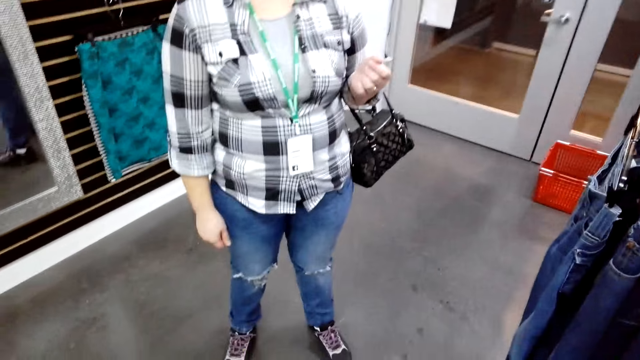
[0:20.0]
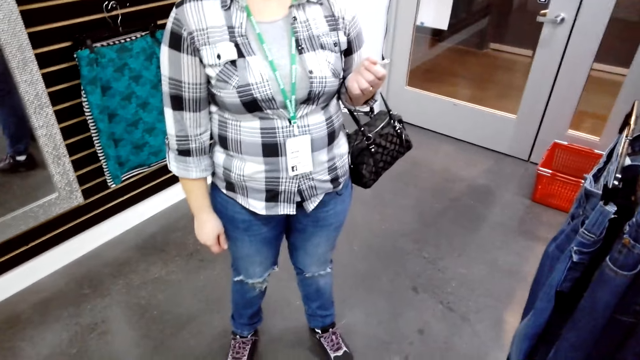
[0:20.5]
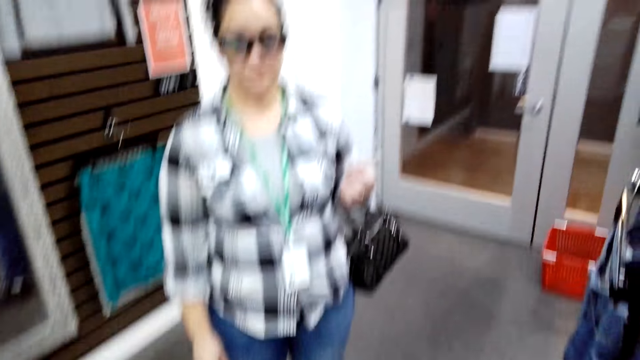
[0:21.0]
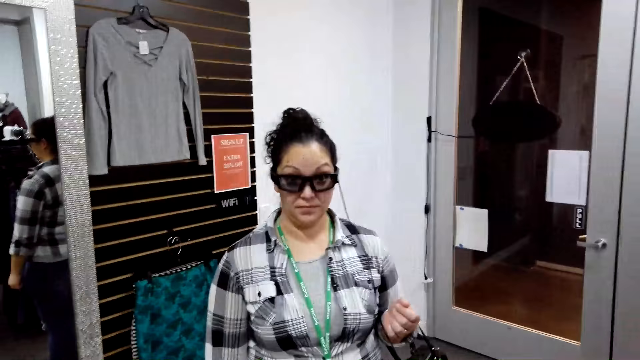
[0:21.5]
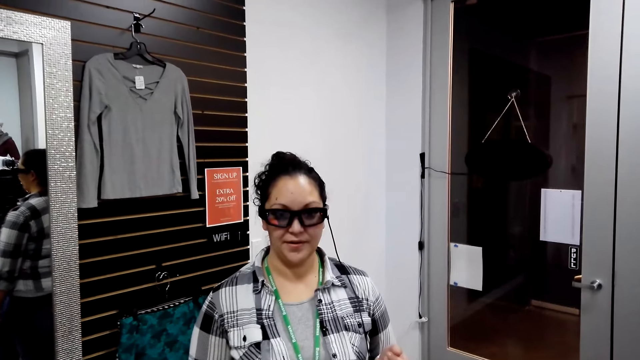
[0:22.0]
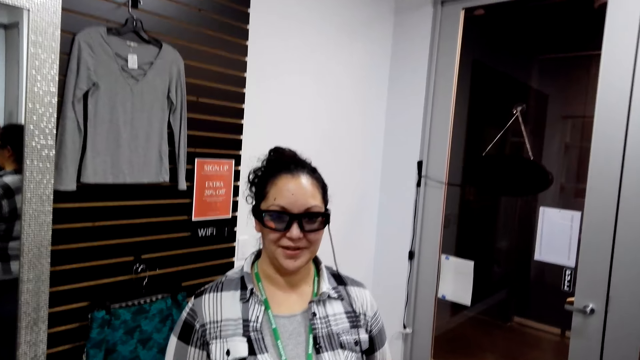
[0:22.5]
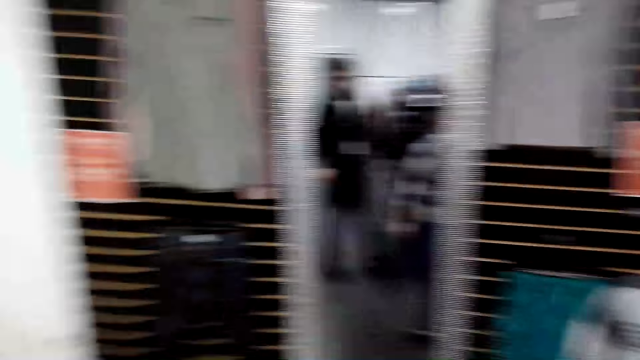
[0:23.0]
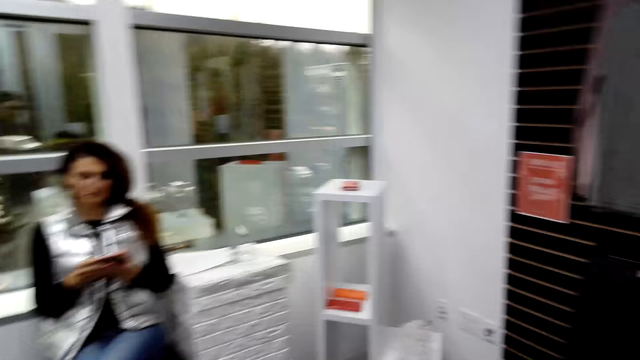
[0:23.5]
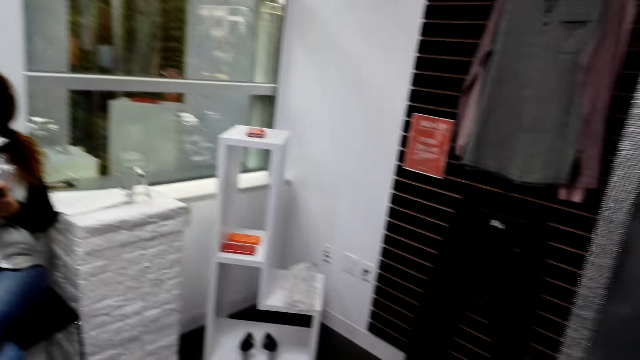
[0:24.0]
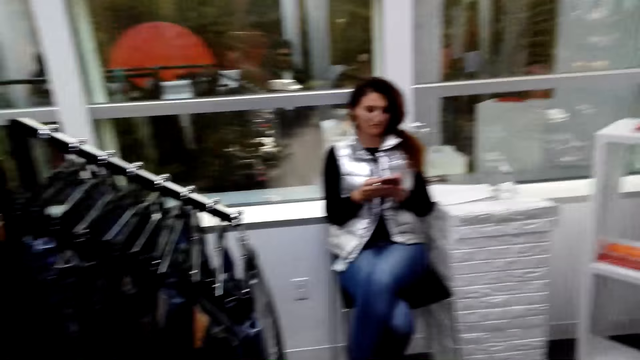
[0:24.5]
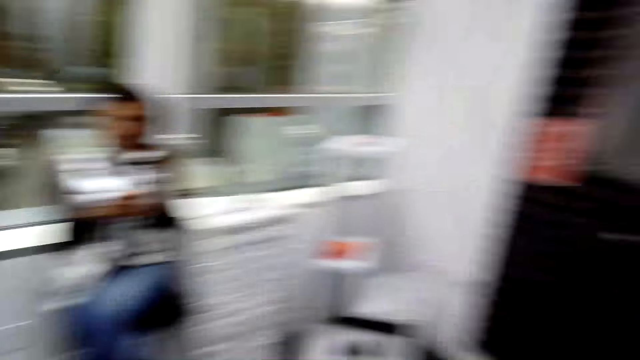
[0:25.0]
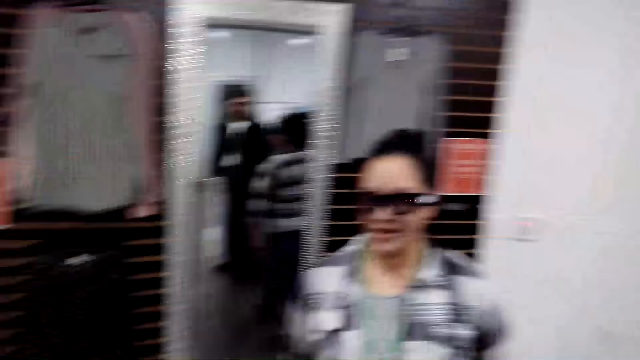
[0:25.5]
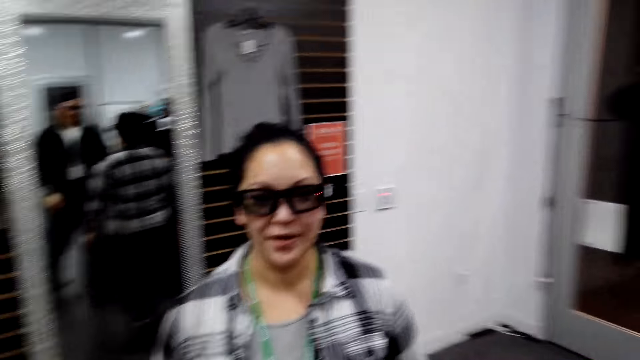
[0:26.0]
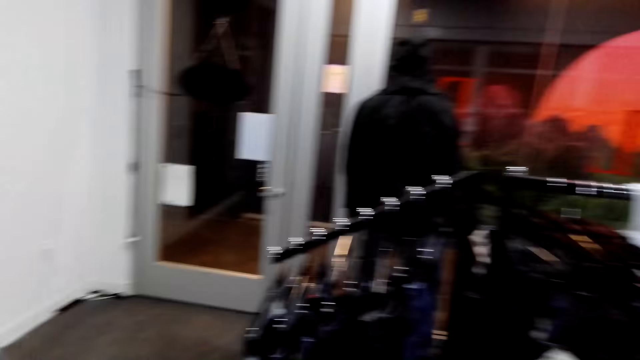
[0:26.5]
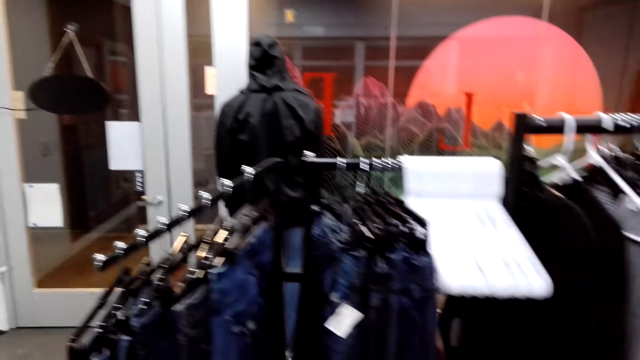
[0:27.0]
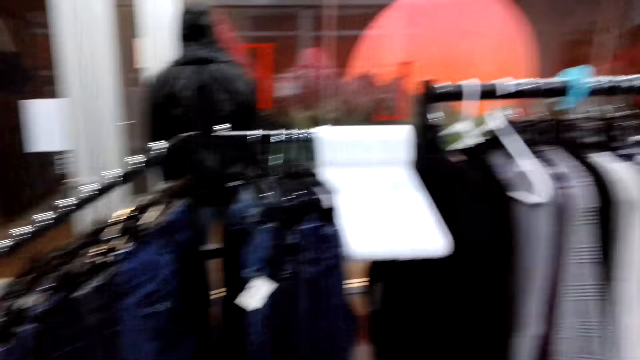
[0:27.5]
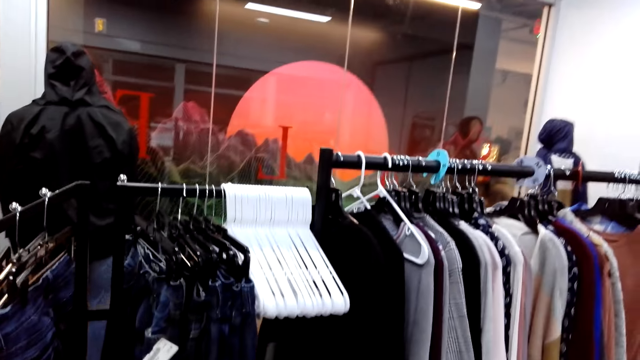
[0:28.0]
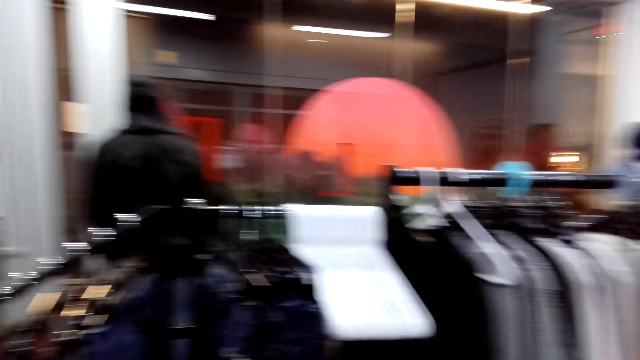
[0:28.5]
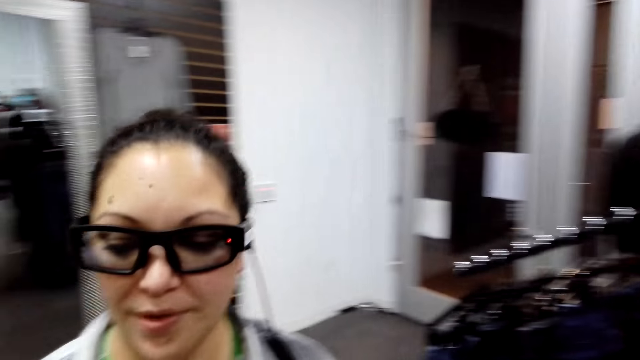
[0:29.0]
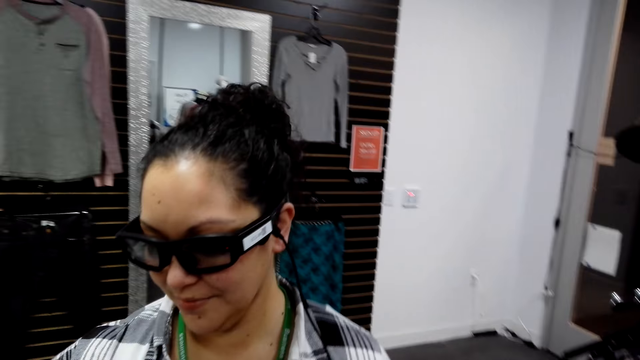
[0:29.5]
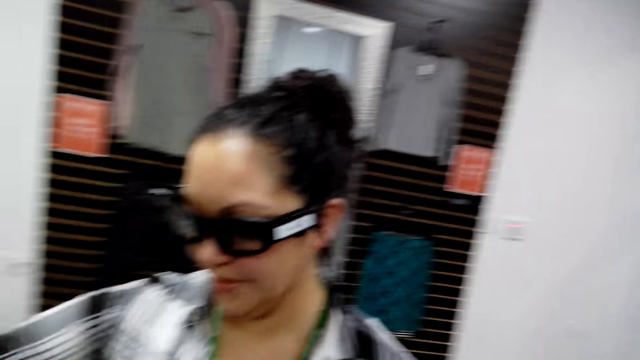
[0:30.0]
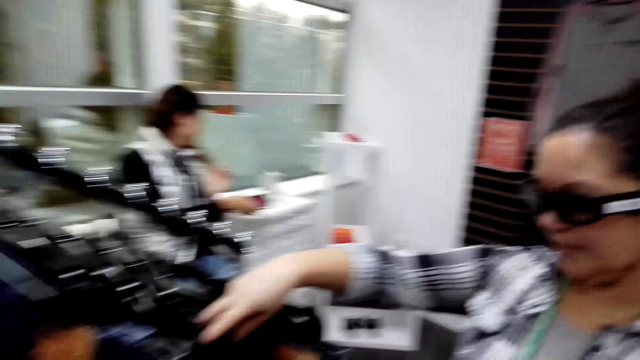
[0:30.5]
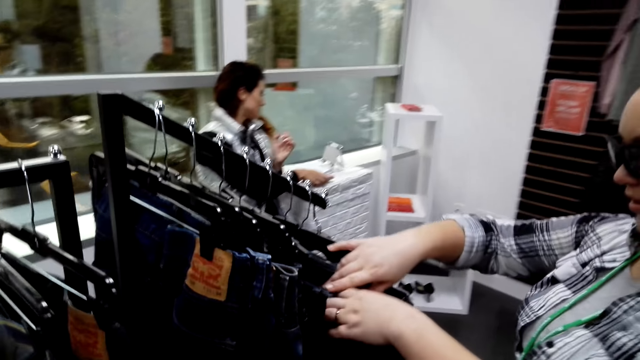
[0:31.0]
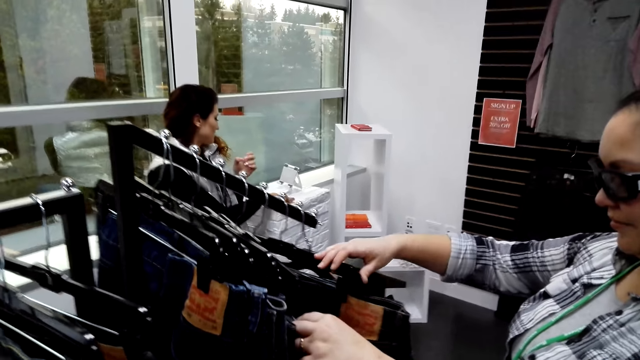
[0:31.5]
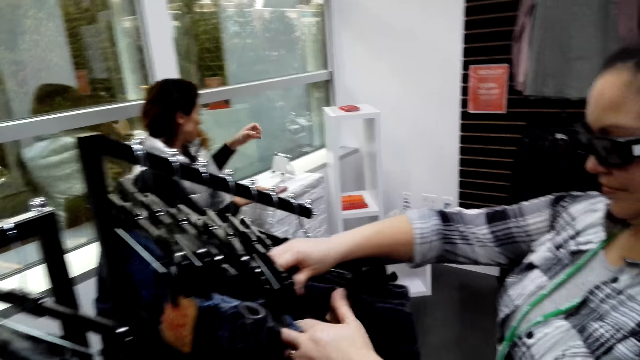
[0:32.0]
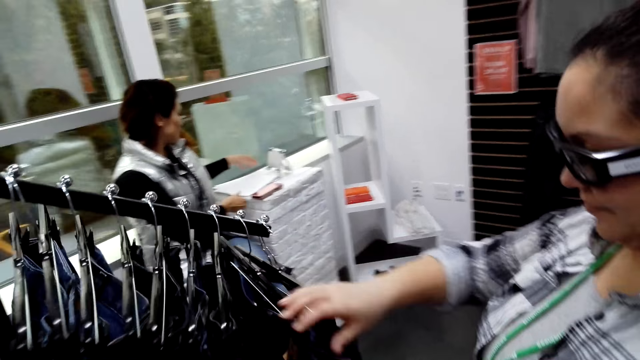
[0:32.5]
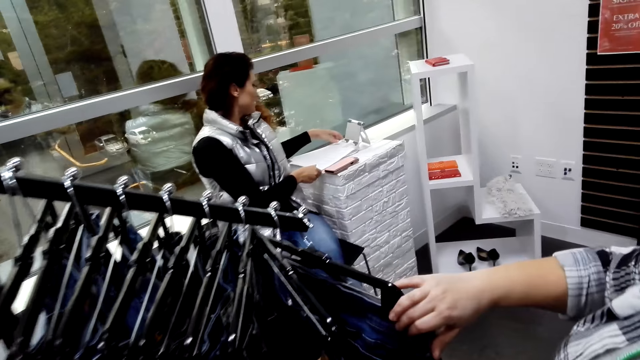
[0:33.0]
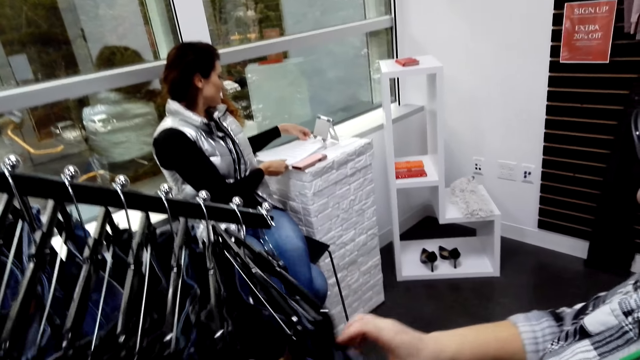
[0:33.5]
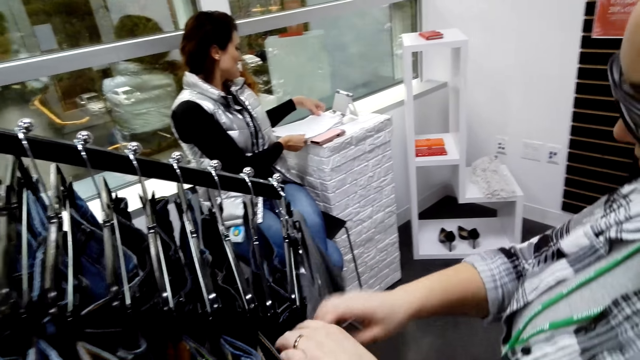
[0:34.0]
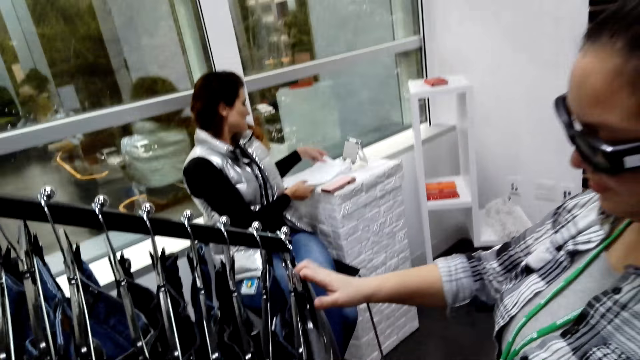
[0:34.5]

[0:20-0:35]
The camera wearer talks. A lady talks. The camera wearer looks around. Another lady talks and looks at a phone. The first lady talks. The camera wearer talks. The first lady touches the trousers on the hanger and looks at jeans on the clothing rack.

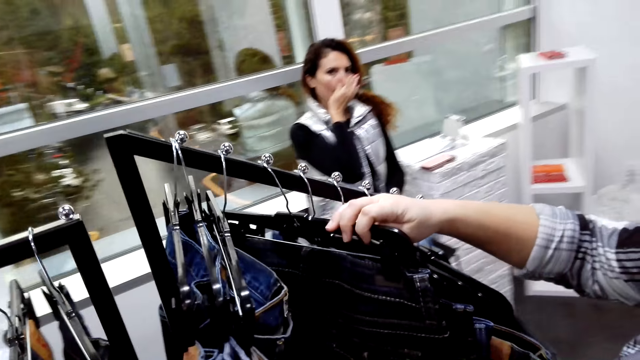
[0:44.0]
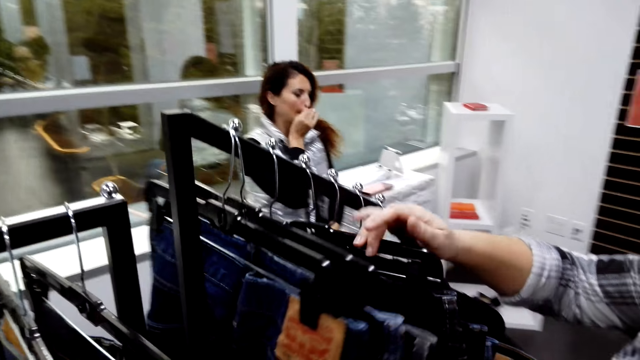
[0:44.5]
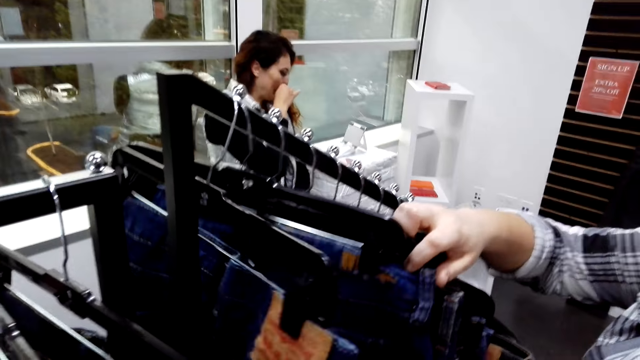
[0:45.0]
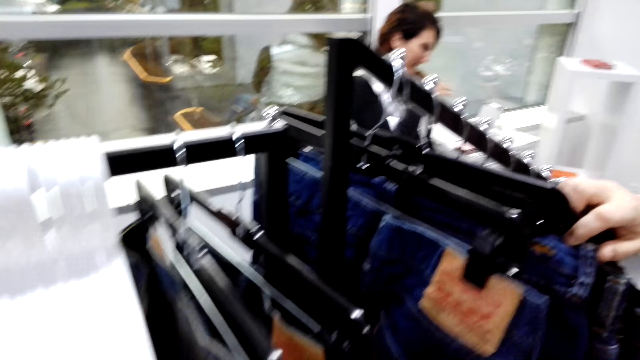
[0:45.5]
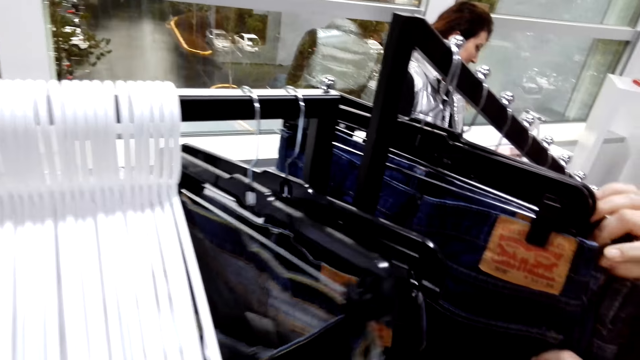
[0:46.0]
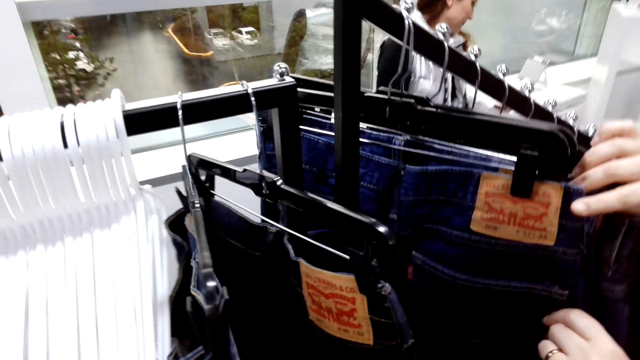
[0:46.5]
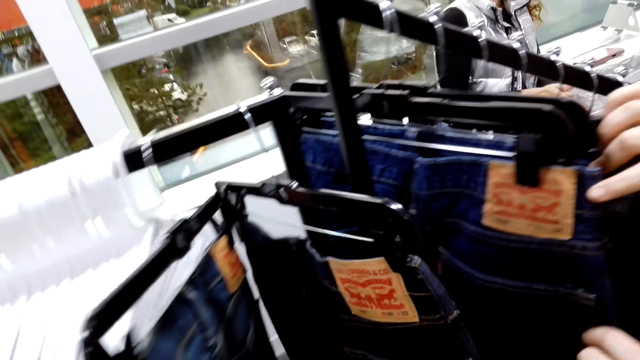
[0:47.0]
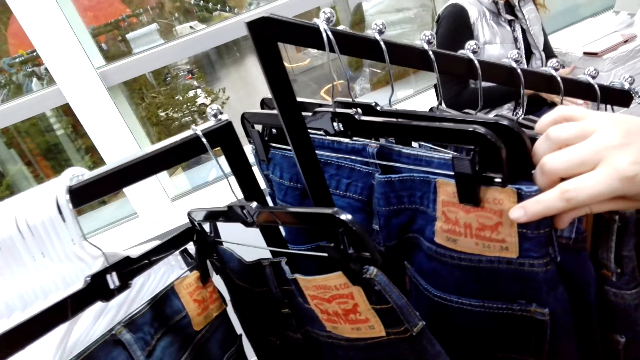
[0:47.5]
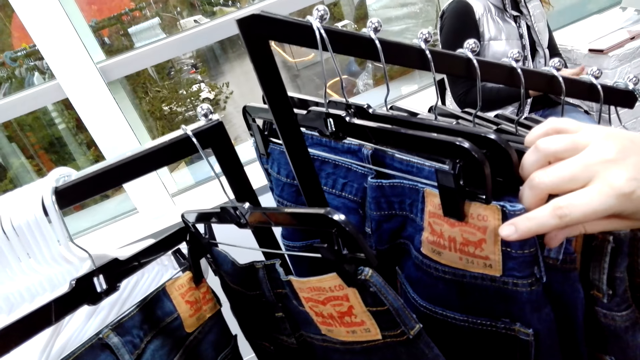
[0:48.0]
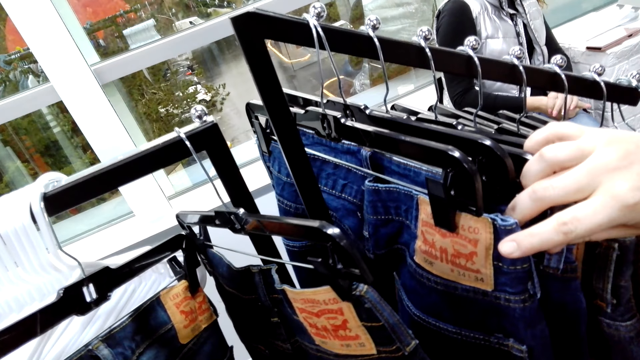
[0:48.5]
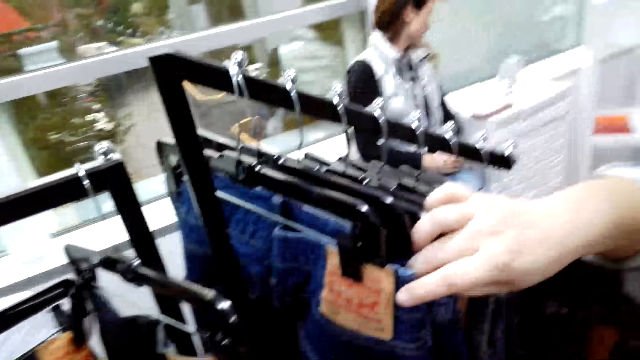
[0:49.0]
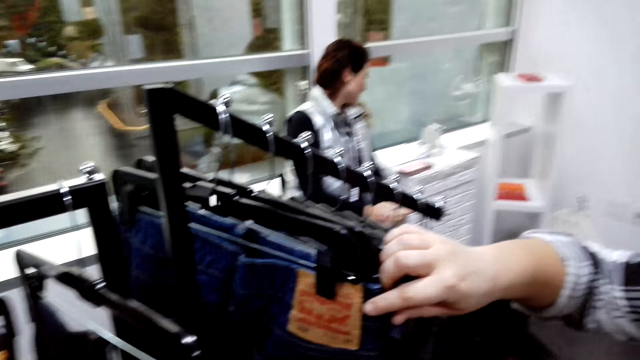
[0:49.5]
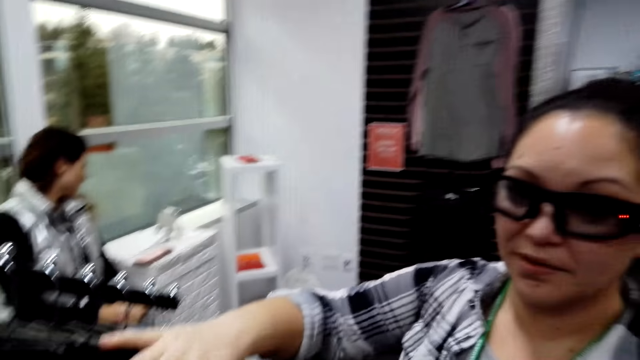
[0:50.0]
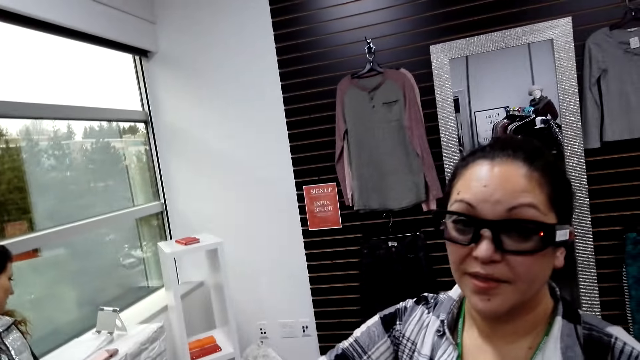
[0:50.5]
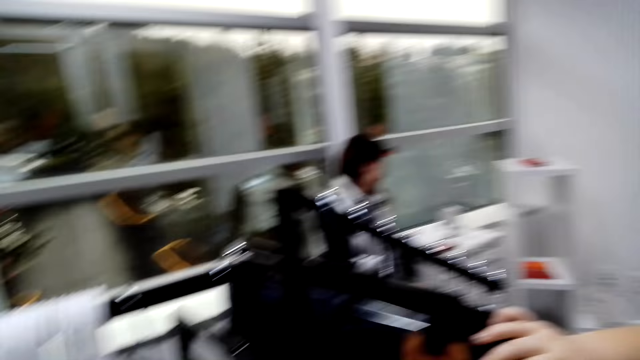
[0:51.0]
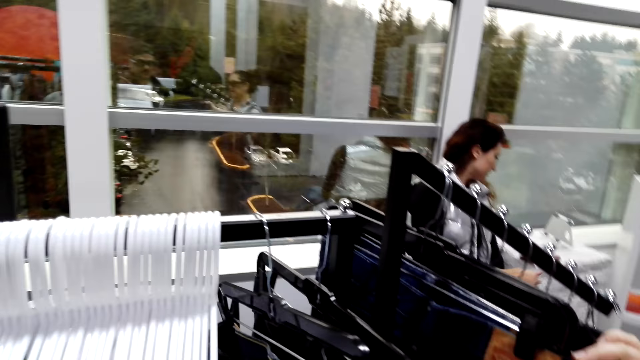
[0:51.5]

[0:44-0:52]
The camera wearer touches trousers on the hanger.
